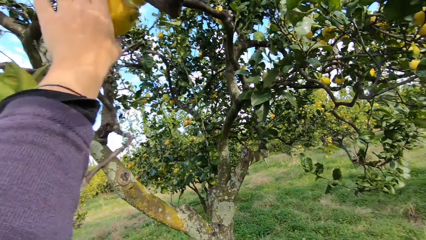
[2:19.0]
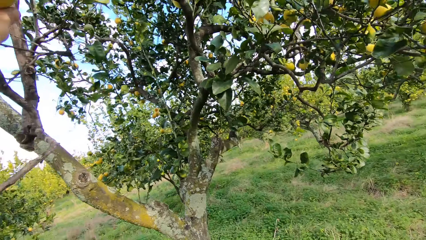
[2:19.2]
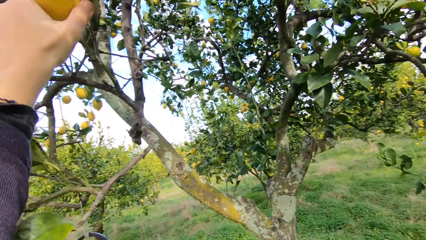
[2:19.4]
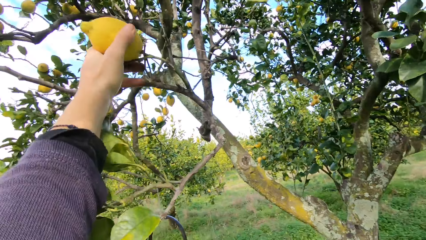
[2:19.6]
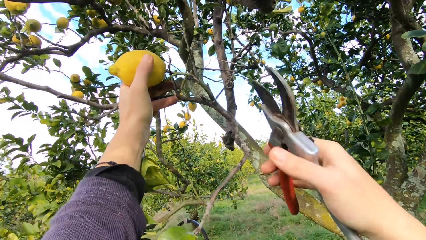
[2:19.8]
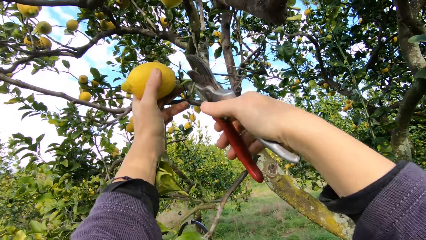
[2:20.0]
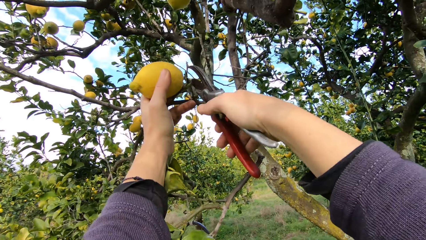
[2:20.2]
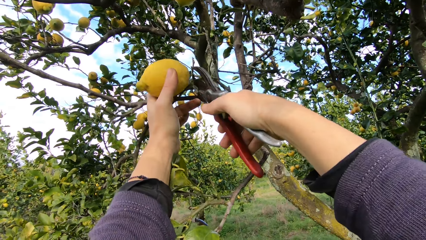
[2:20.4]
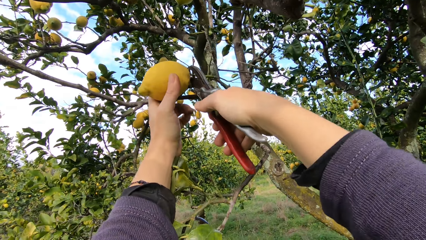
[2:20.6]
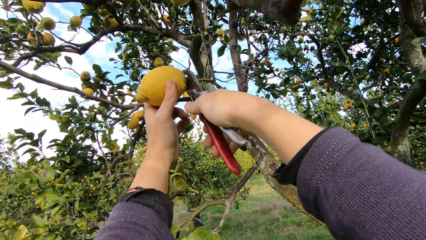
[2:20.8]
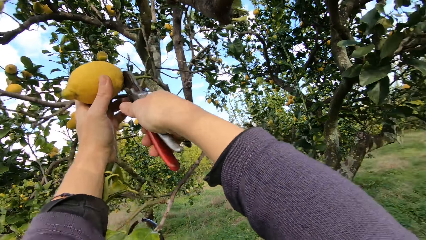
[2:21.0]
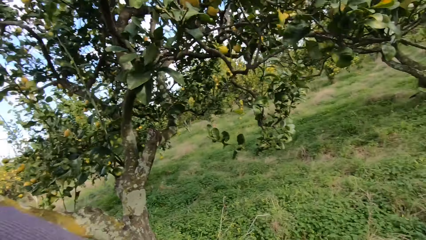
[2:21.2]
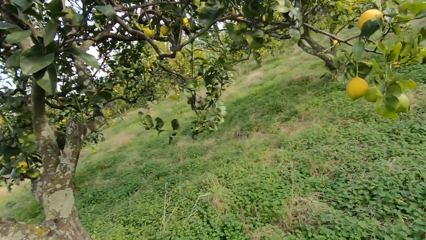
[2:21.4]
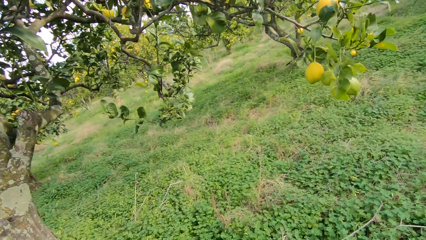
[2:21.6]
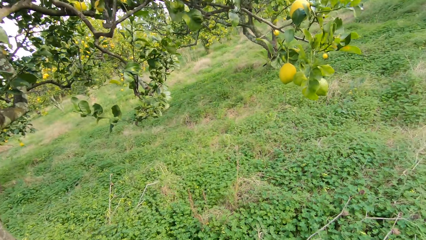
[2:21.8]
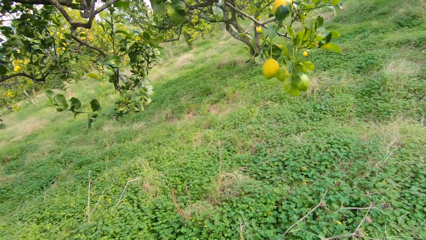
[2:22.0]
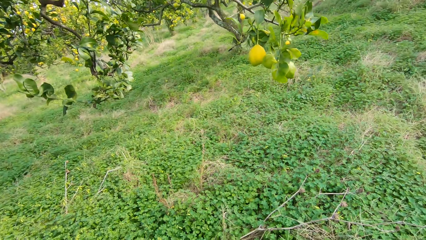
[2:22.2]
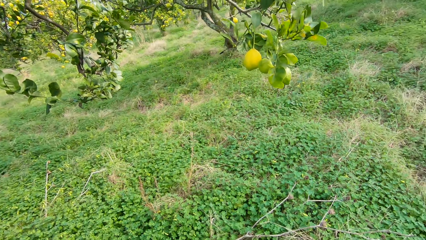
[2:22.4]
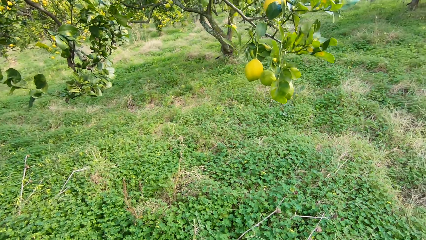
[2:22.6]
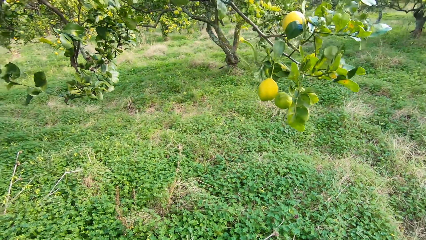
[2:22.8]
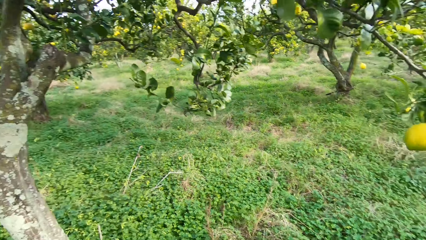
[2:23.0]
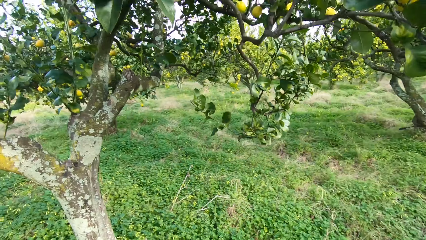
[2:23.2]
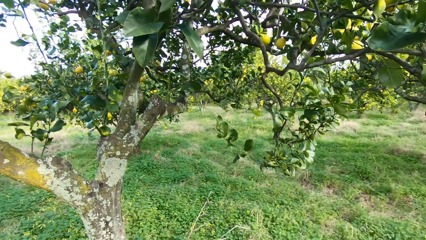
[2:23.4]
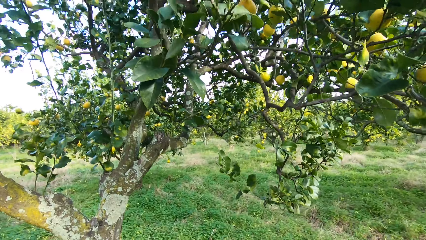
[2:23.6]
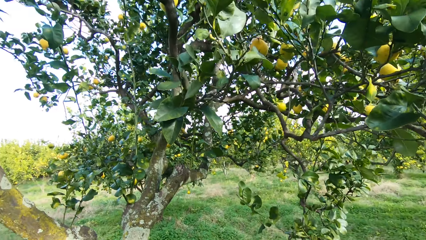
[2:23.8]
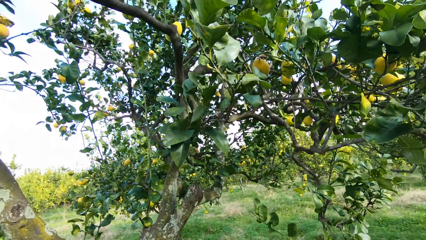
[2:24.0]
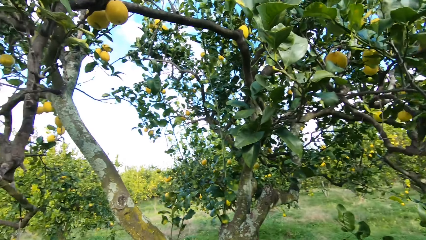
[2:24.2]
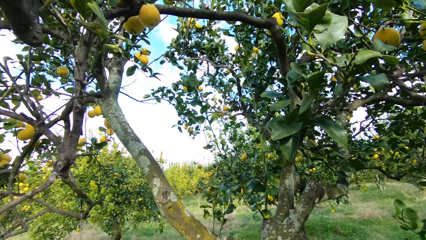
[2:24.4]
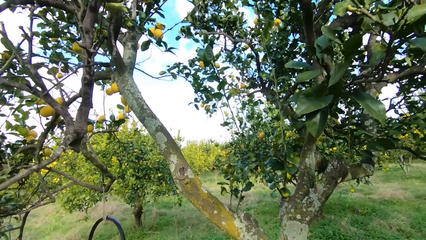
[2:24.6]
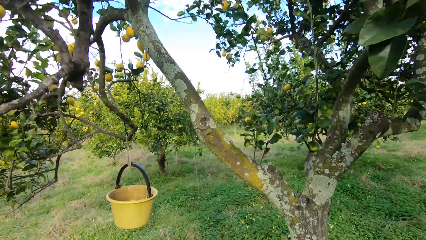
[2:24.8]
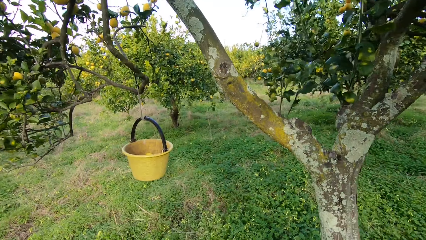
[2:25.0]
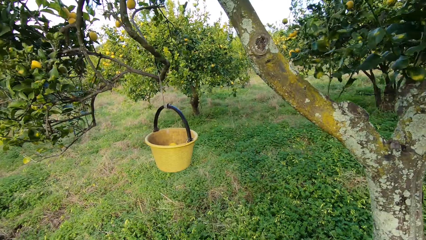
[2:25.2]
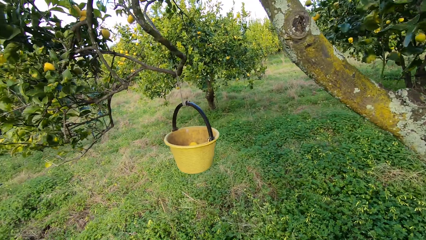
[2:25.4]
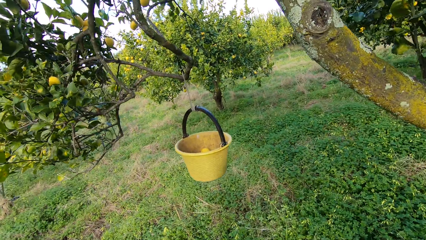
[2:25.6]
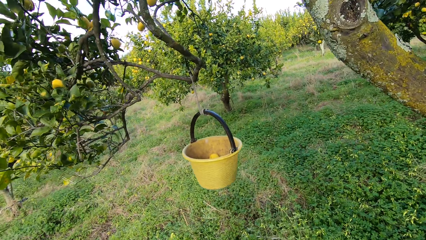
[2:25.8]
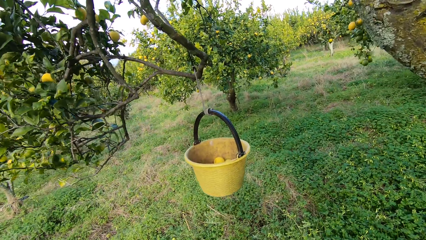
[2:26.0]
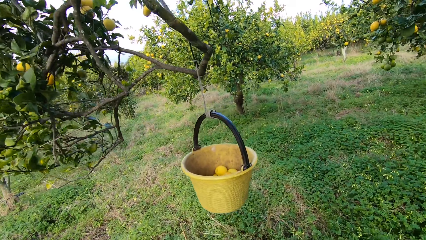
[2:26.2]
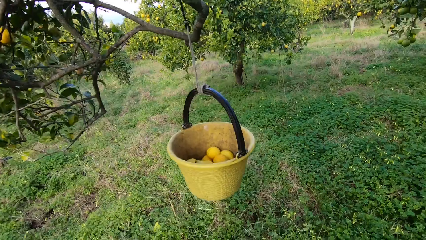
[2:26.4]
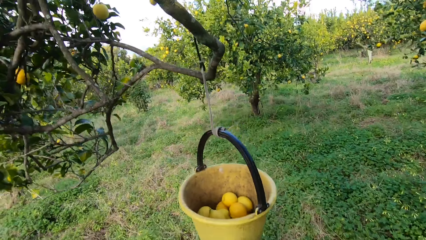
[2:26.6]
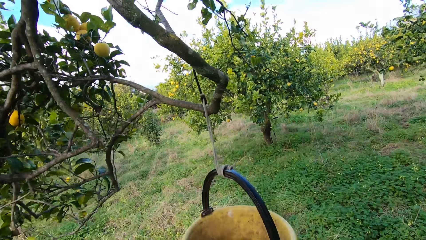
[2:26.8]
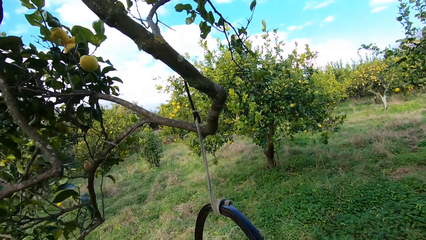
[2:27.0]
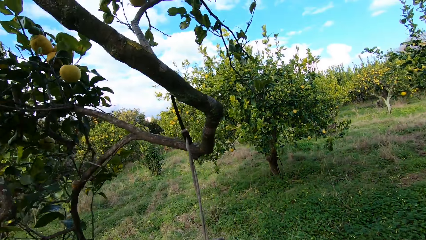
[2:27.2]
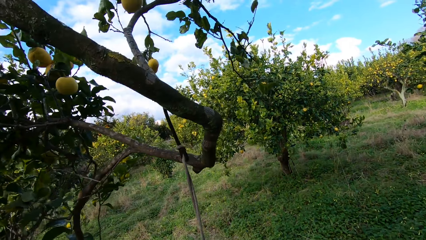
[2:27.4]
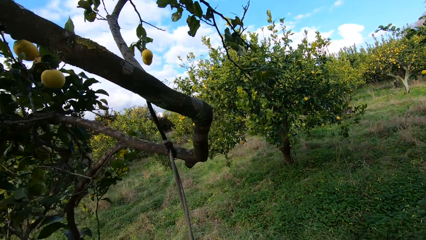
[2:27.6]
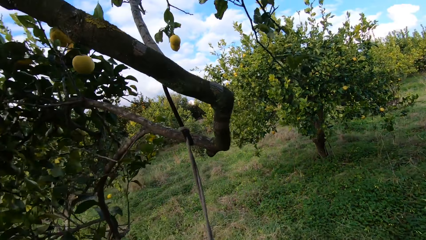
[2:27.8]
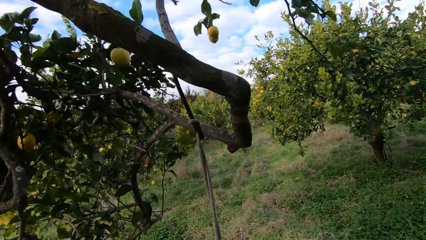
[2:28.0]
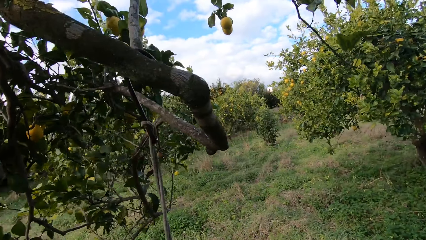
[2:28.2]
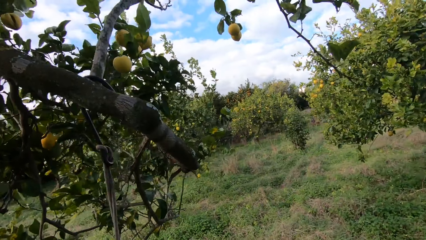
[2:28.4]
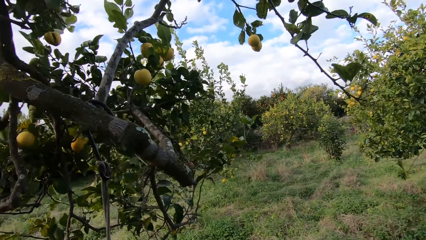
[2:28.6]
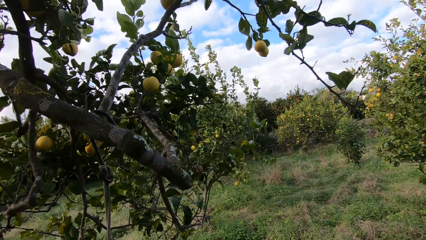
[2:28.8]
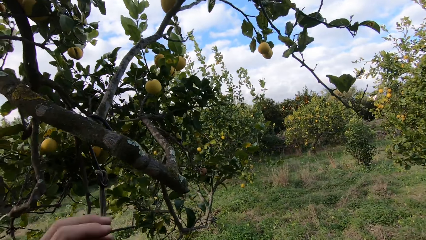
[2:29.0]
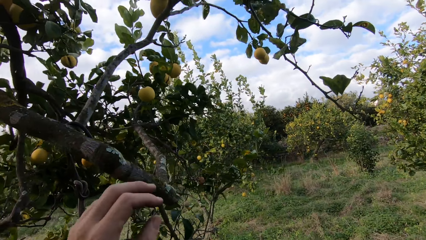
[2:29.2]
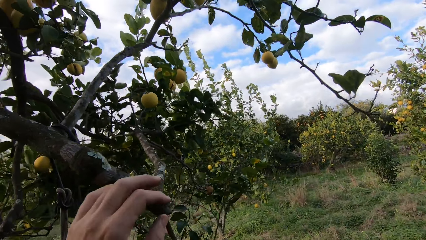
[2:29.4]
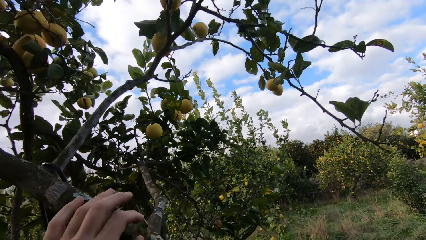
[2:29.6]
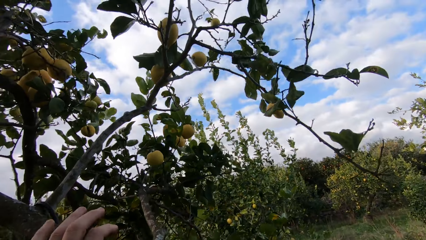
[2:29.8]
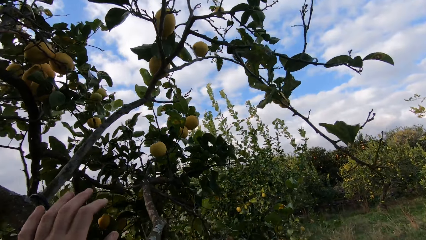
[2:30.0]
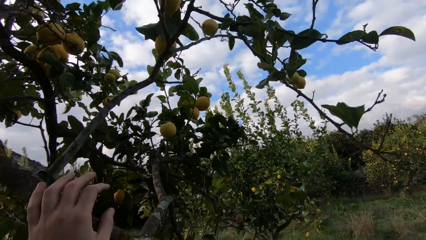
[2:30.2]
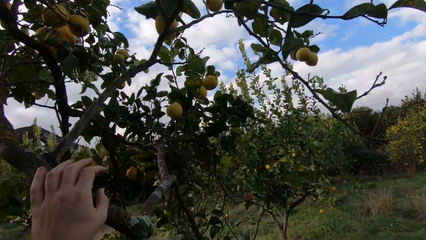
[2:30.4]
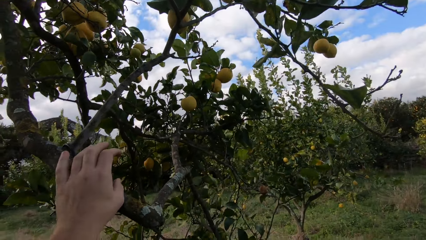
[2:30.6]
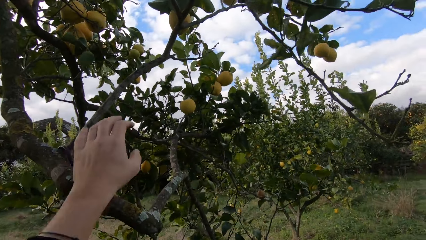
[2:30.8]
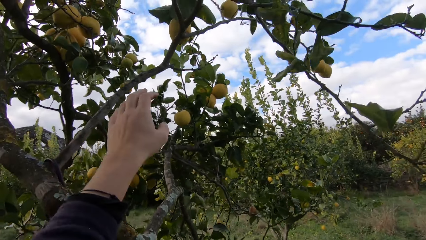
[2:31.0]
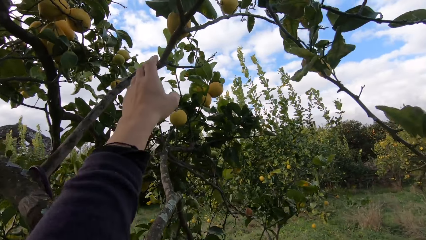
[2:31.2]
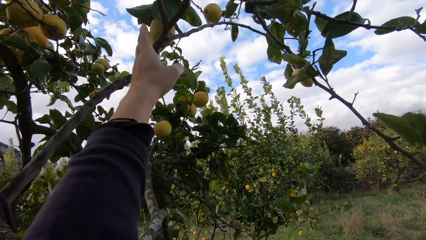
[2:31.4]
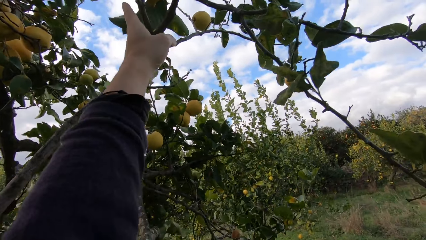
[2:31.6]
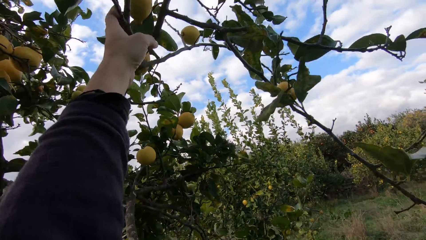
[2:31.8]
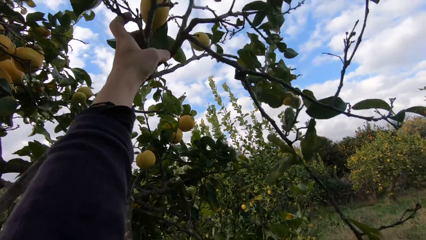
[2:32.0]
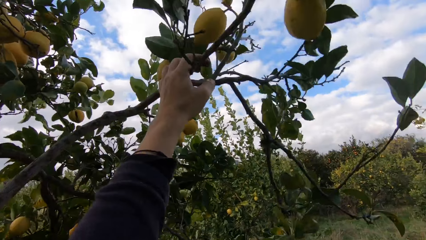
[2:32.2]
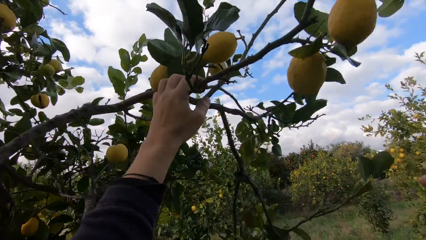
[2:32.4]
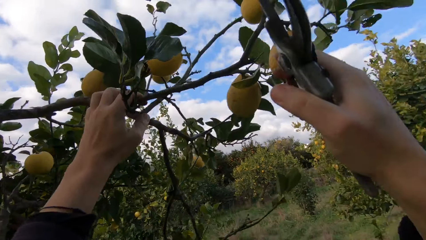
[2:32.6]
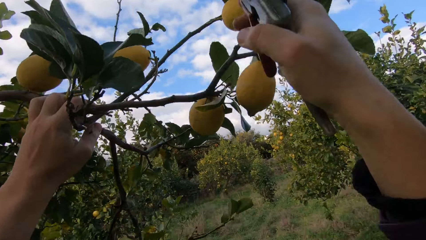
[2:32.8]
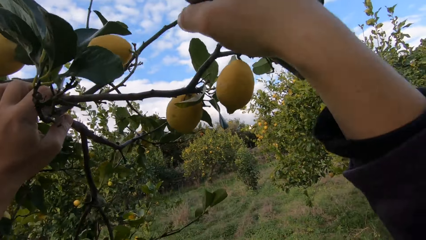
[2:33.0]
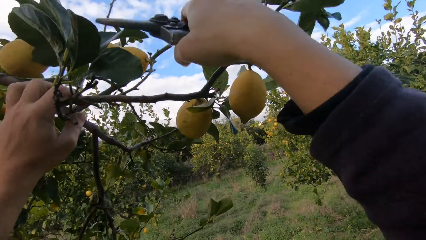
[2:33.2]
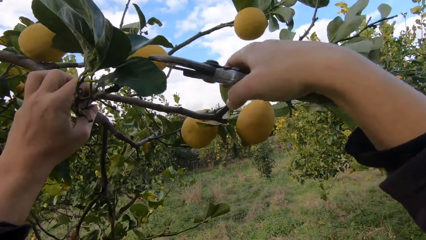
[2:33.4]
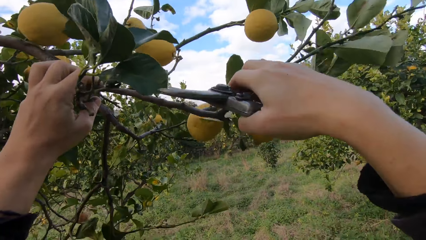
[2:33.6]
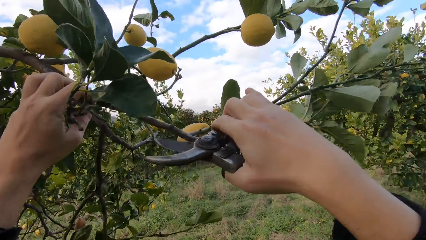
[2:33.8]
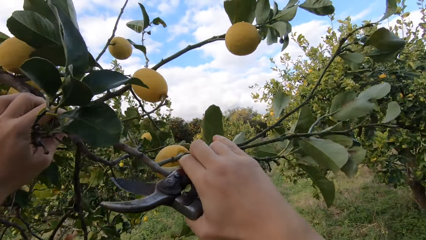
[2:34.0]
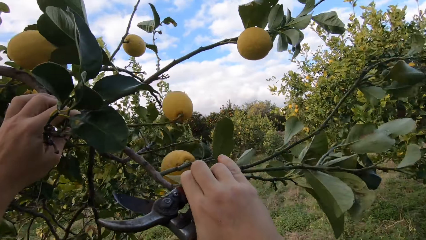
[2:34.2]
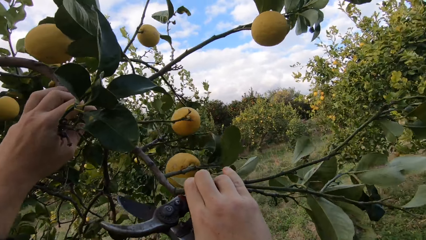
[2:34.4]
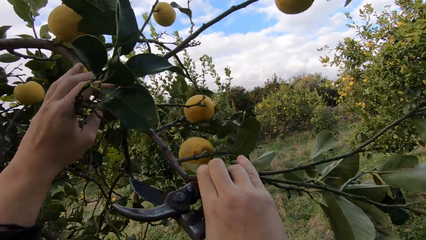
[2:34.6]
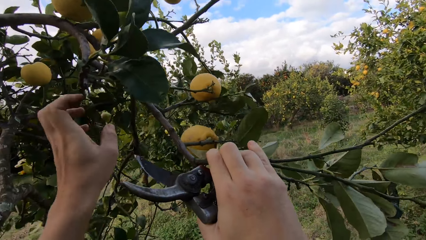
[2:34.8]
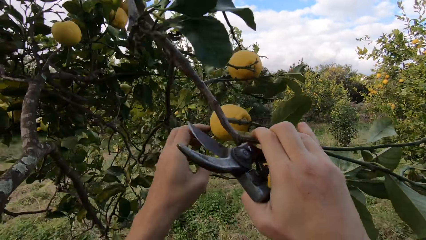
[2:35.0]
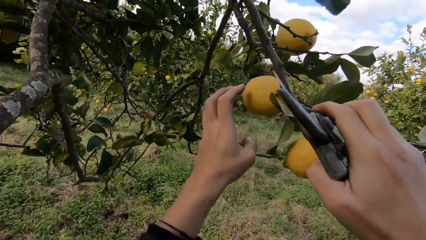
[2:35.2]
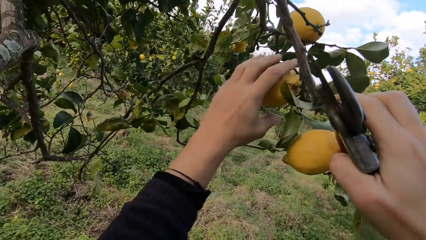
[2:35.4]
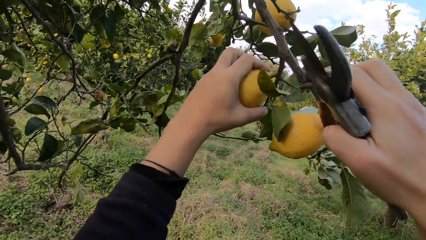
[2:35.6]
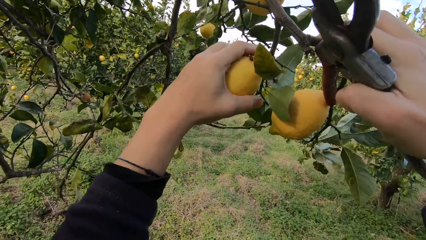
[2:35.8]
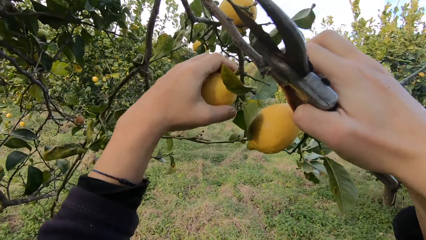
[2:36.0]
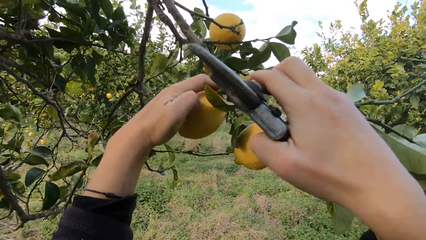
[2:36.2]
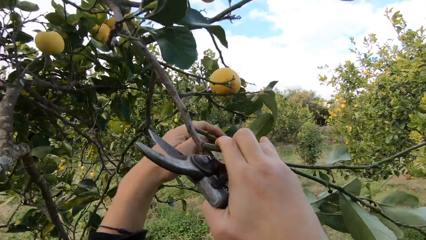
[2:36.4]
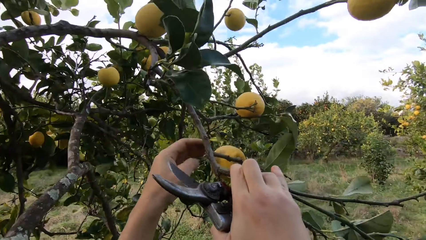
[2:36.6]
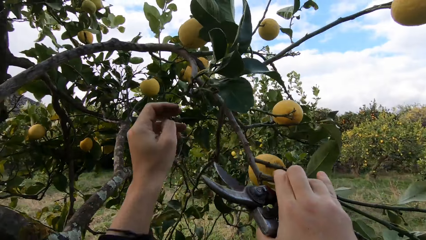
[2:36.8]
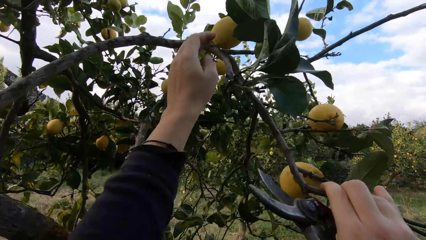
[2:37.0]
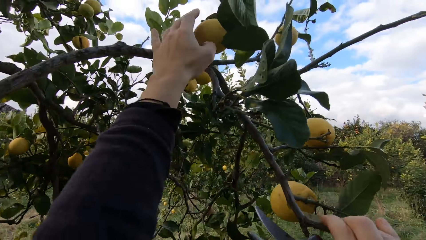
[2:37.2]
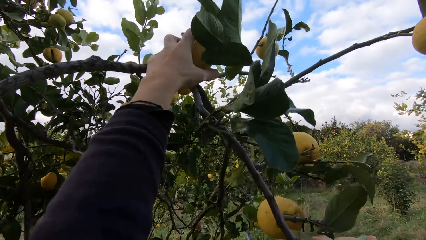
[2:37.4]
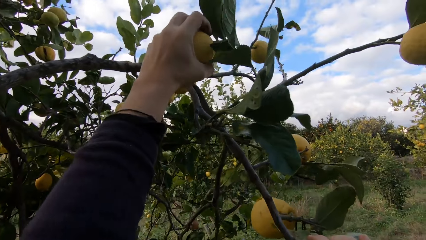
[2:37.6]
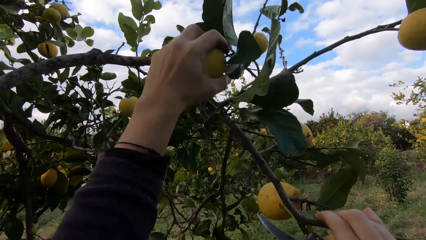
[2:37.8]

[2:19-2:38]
The camera wearer holds a lemon fruit in his hand. He plucks another lemon from the tree with the plier or pruning shear. He walks towards the harvesting bucket. He puts the lemon fruit in the harvesting bucket. He pulls down one of the branches of the lemon tree. He holds on to a branch of the lemon tree. He holds a lemon fruit in his hand.
